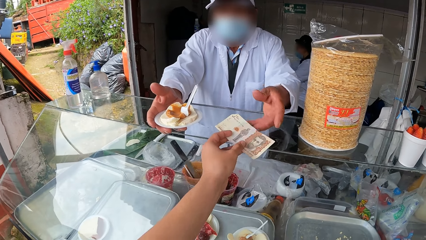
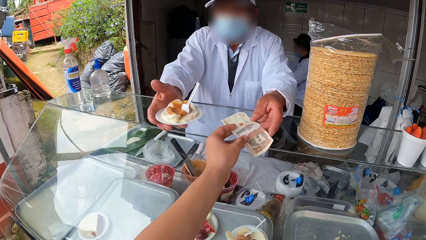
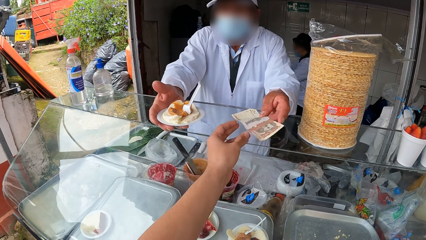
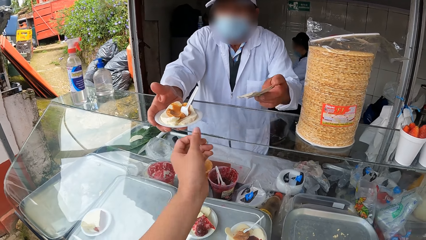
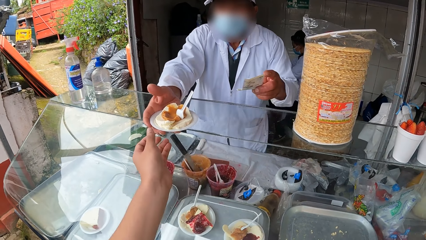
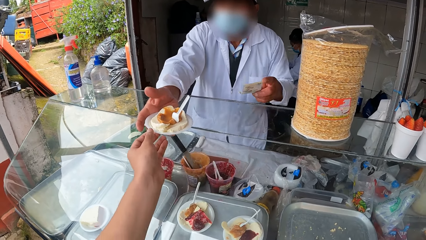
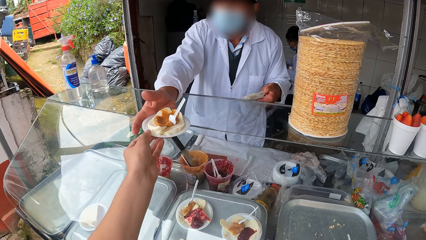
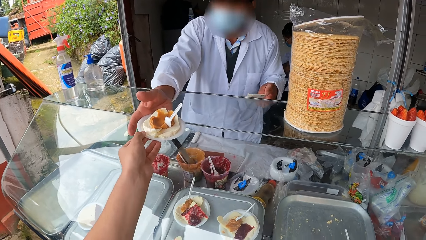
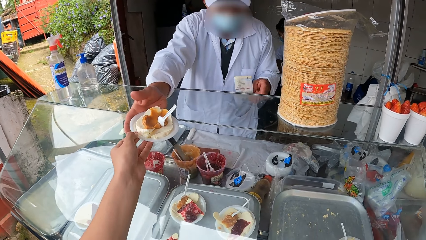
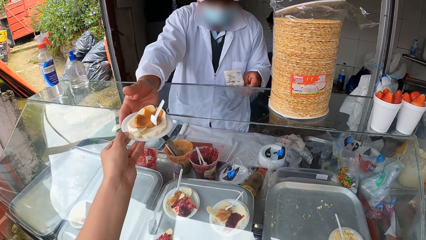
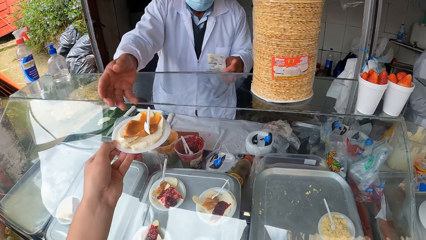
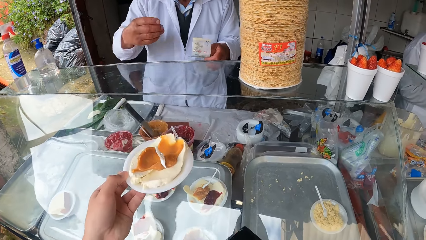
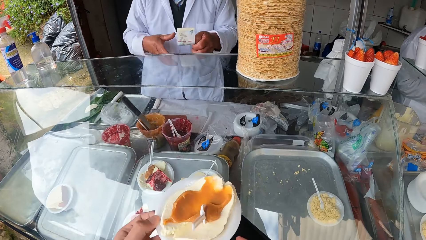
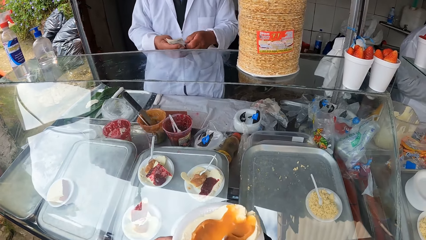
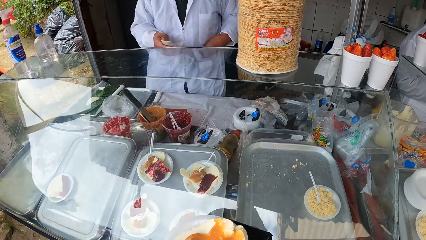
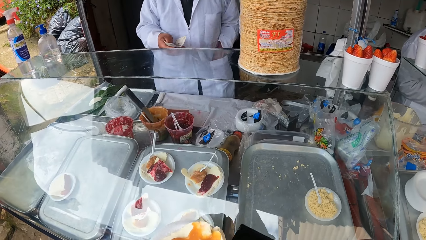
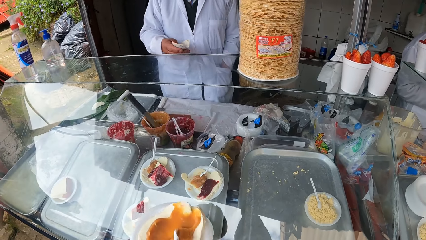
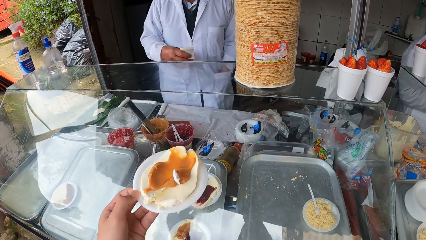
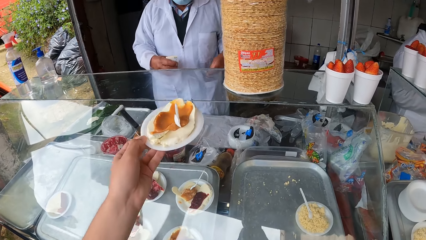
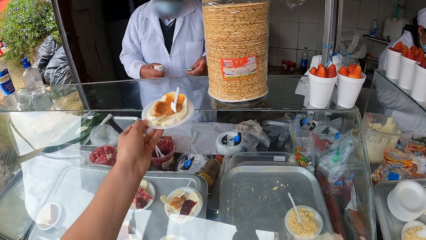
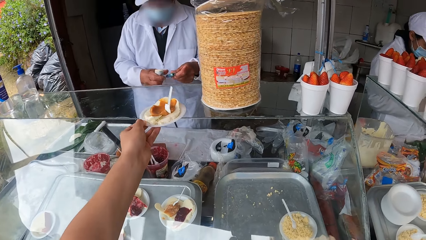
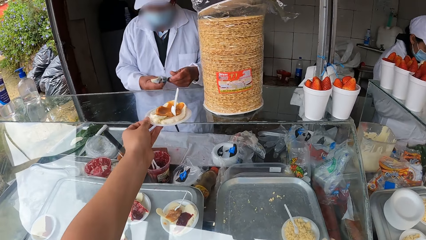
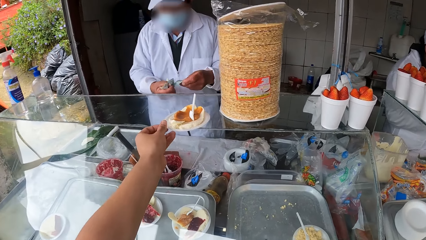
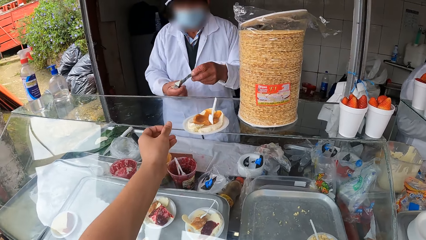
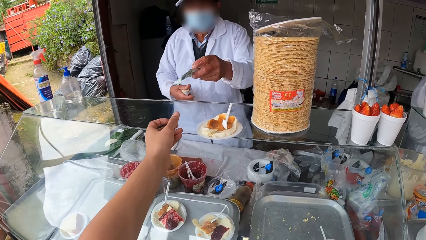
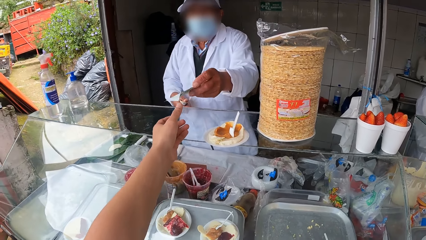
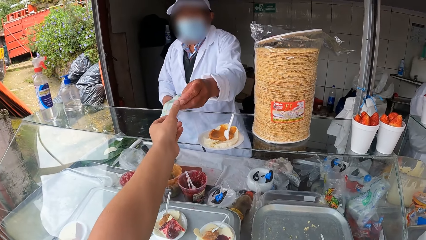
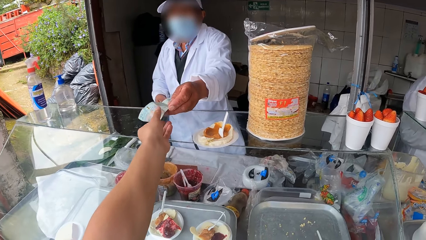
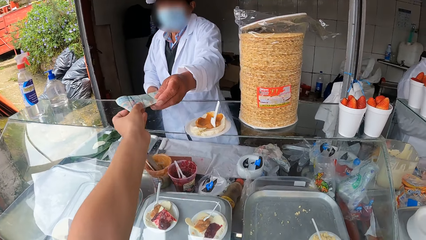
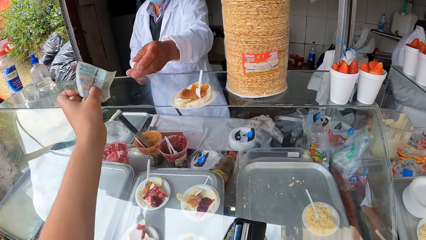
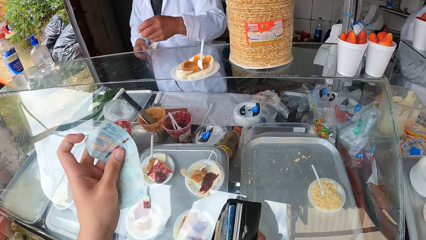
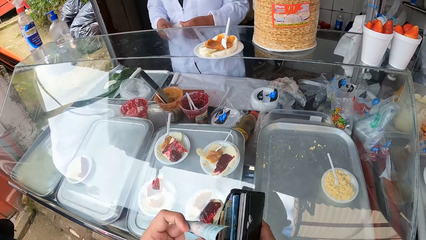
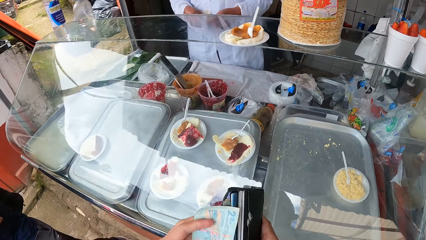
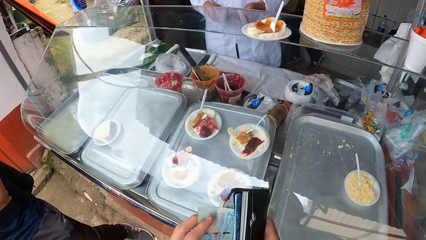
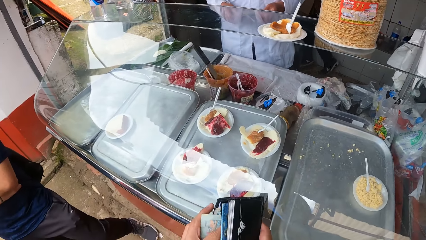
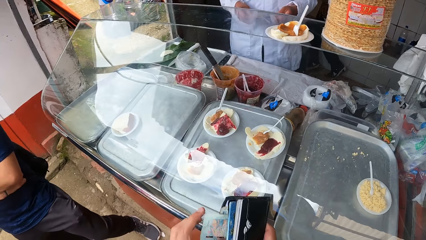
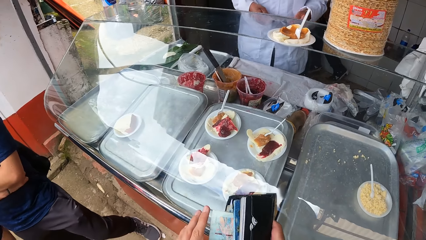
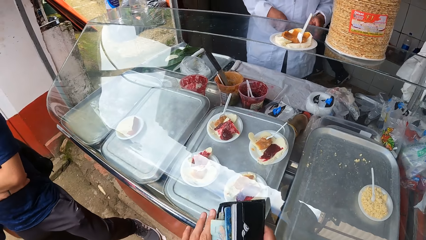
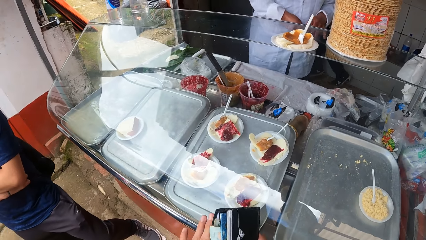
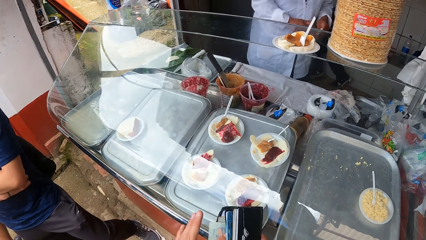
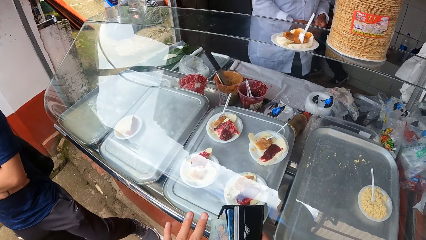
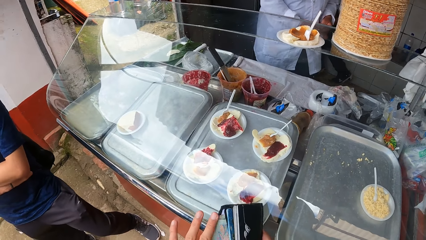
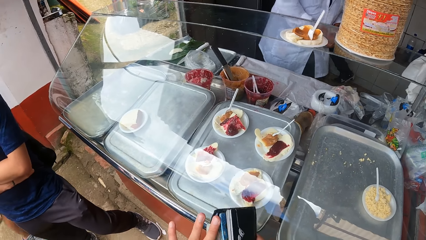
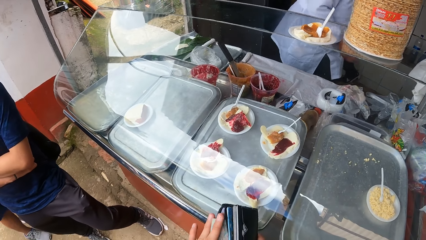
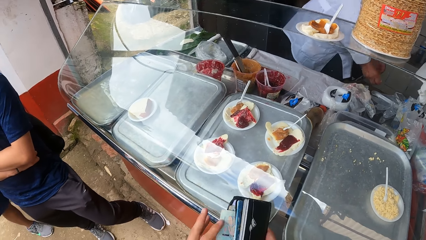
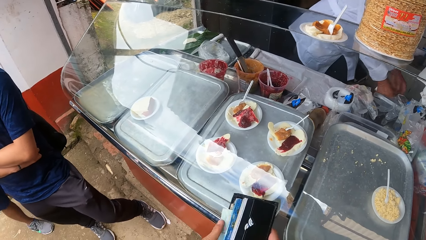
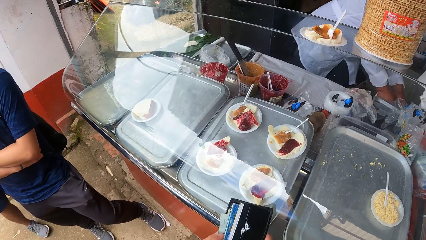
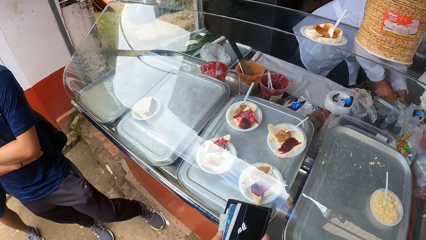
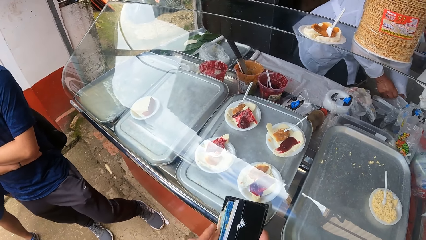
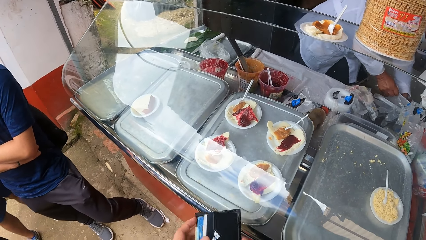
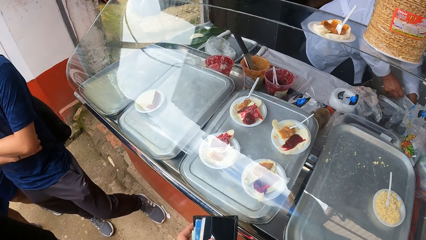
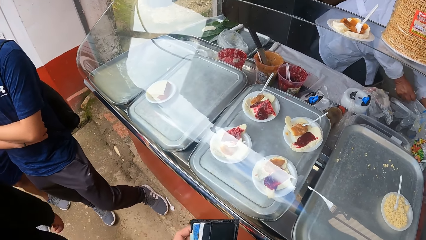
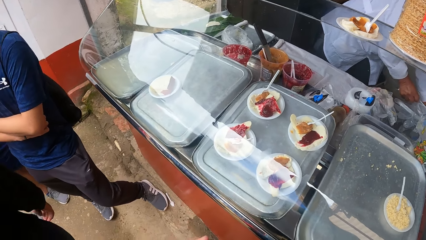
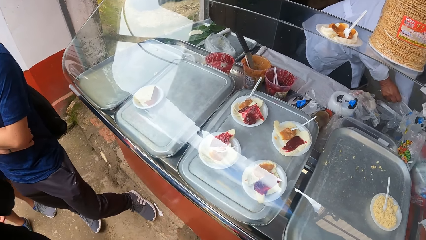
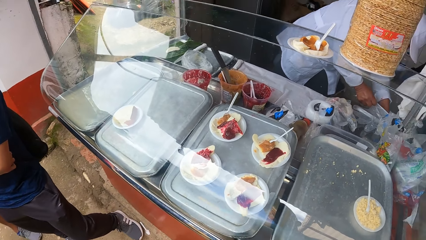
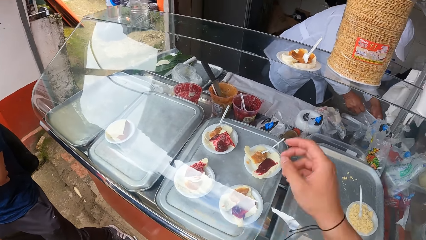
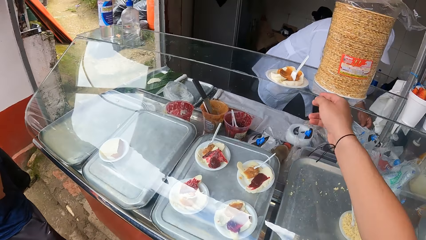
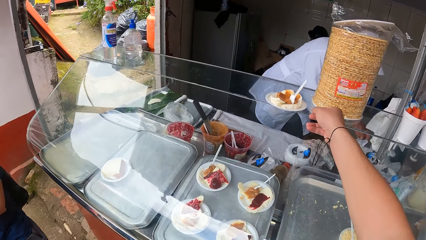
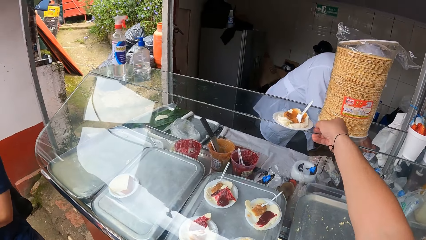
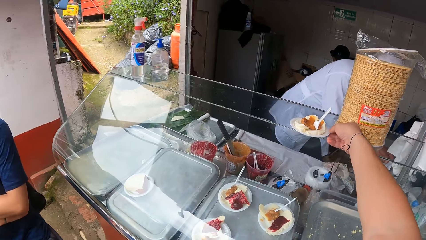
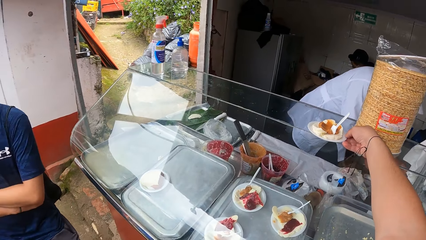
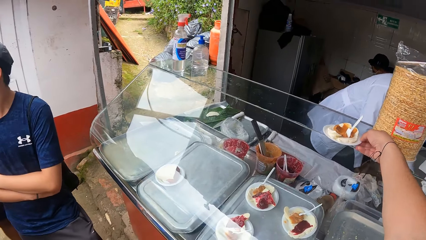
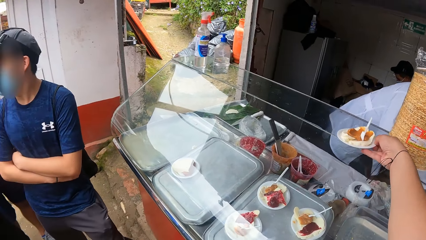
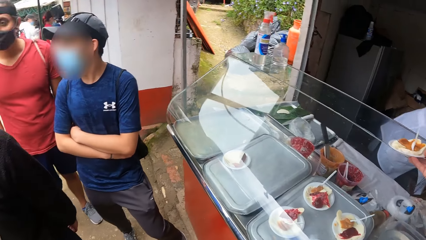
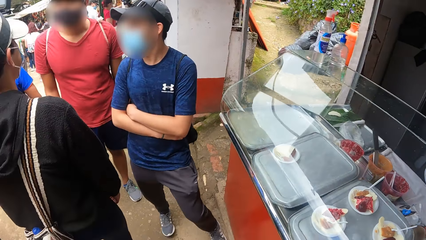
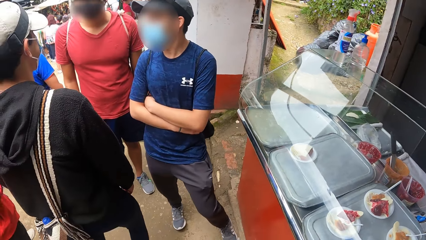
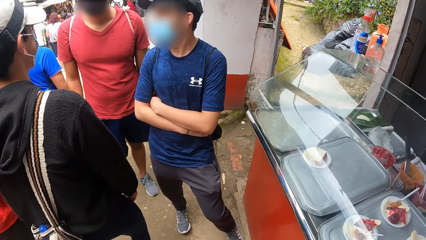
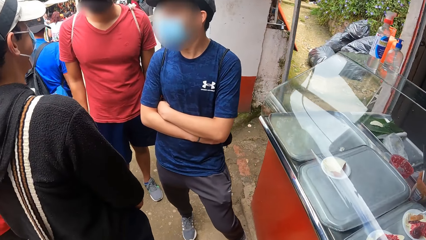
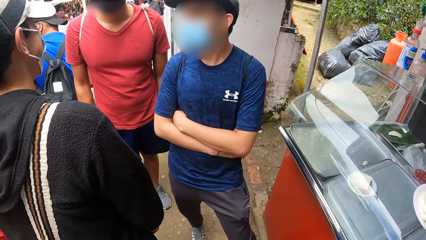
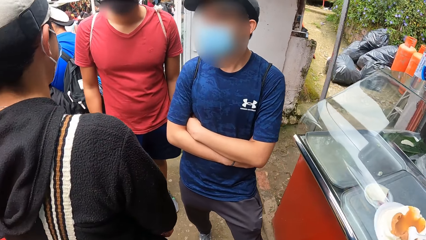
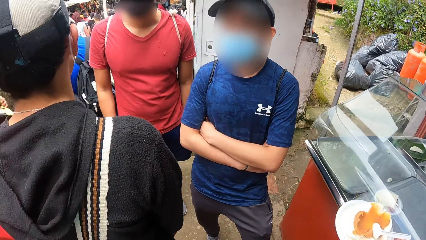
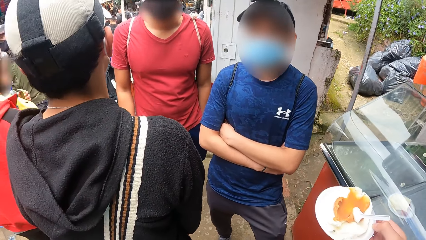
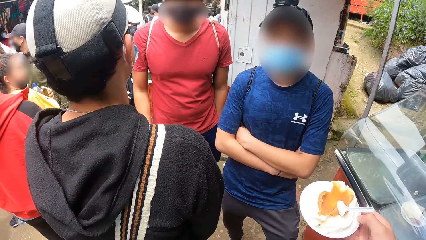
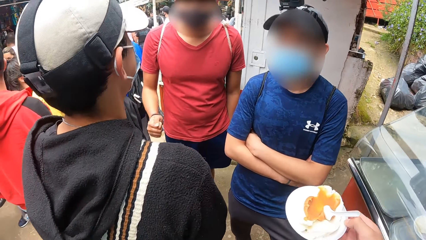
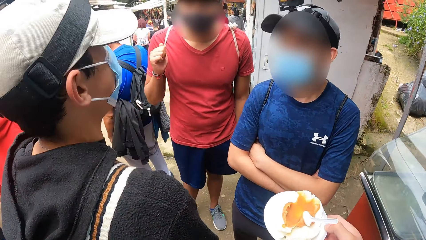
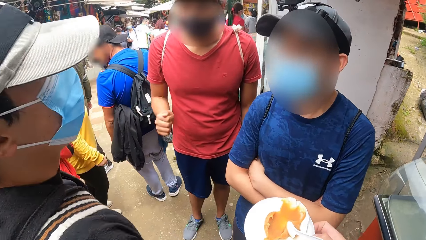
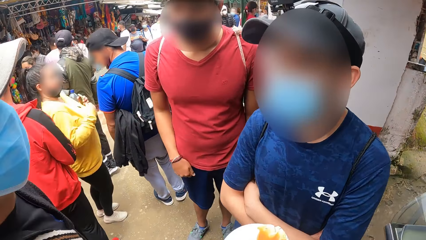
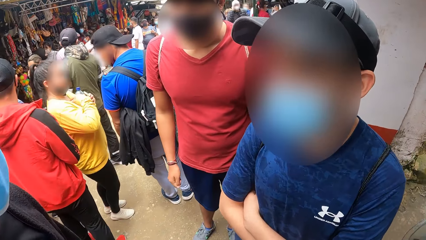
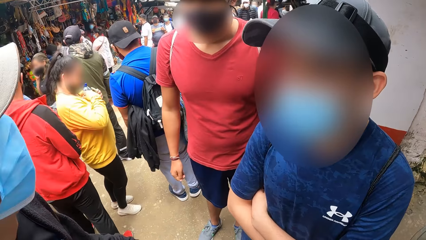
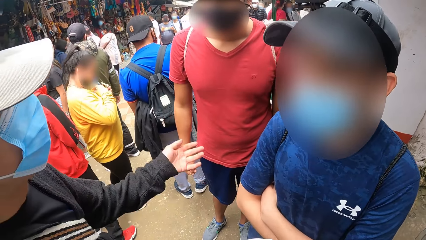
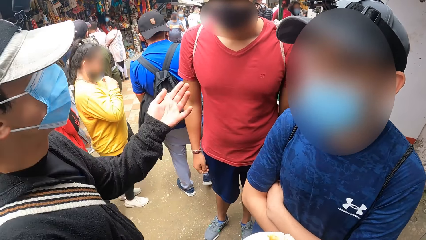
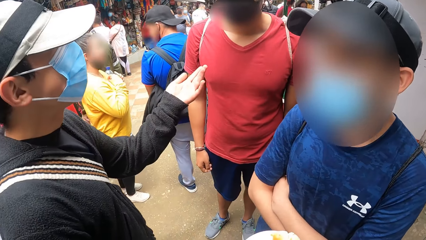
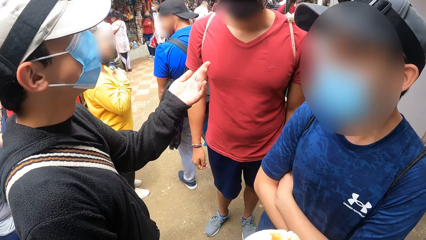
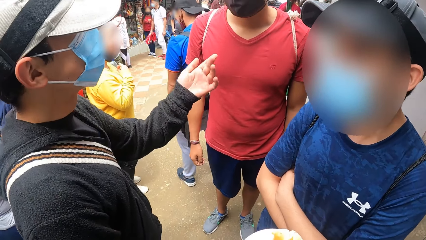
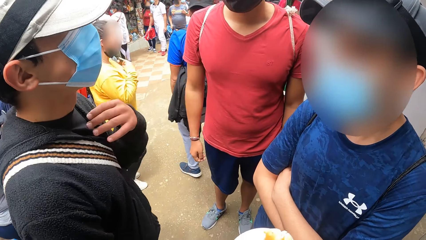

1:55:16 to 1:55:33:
The camera wearer passes money in his right hand to a man. He takes the plate of food in the man's right hand with his left hand. The man passes the money in his right hand to his left hand. The man takes out money from his pocket with his right hand. The man spreads the money in his right hand with his left hand. The camera wearer places the plate of food in his left hand on the food display glass. The man hands over the money in his left hand to the camera wearer in his right hand. The man holds the money in his right hand with his left hand. The camera wearer puts the money in his left hand in the wallet in his right hand. The man holds a bag in his right hand. The man puts the money in his left hand in the bag in his right hand. The camera wearer passes the wallet in his right hand to his left hand. He takes the plate of food on the food display glass with his right hand. Another man interacts with the camera wearer, a third man and a fourth man.
